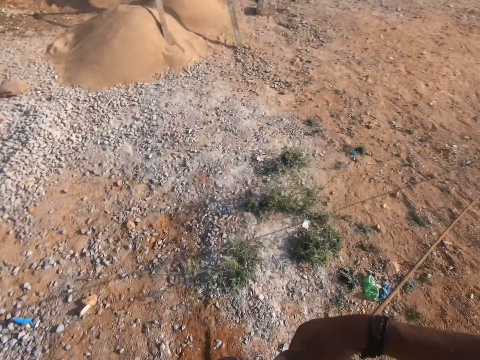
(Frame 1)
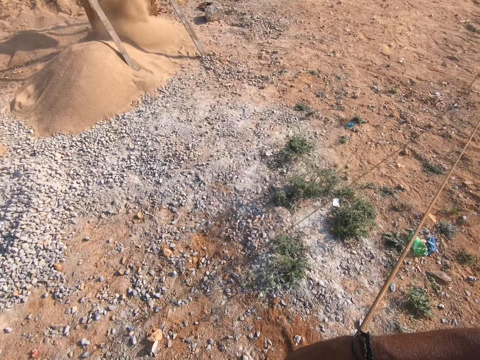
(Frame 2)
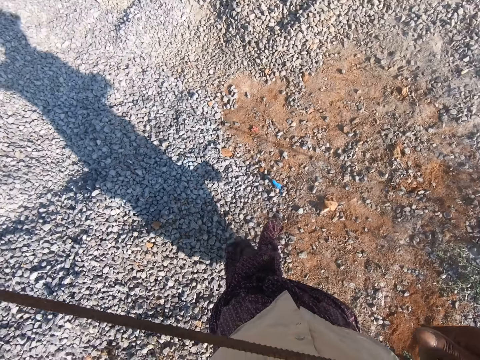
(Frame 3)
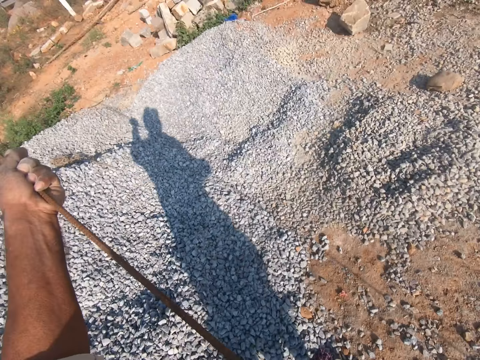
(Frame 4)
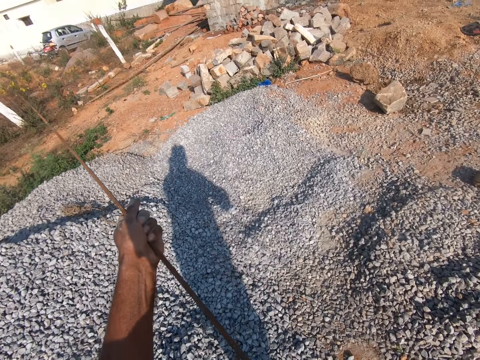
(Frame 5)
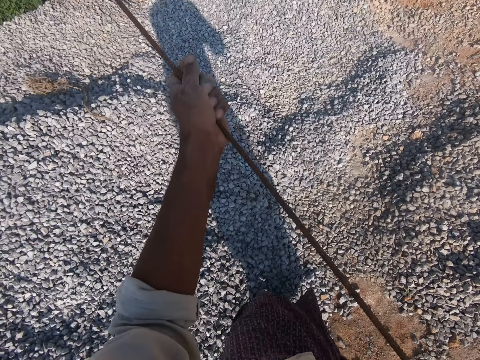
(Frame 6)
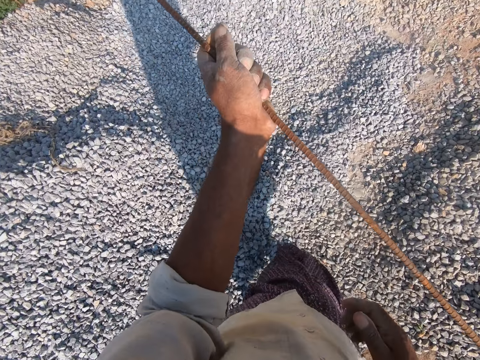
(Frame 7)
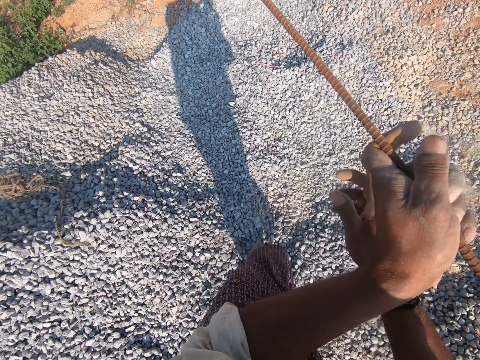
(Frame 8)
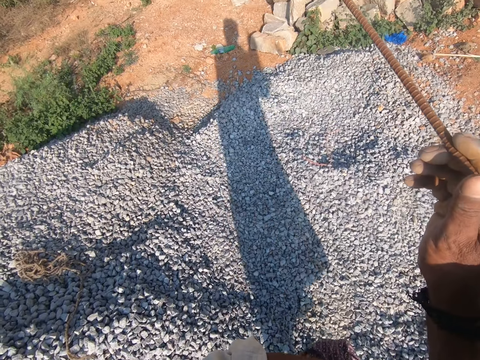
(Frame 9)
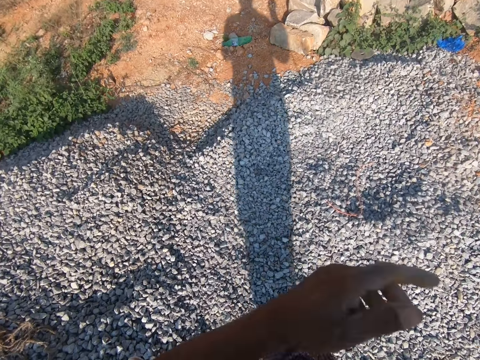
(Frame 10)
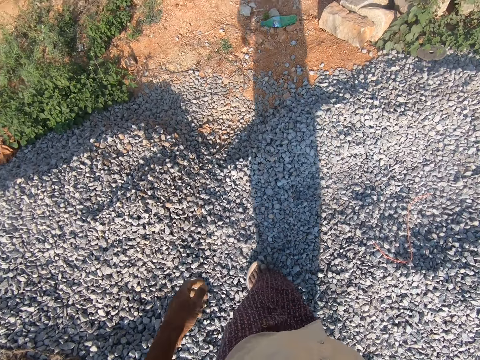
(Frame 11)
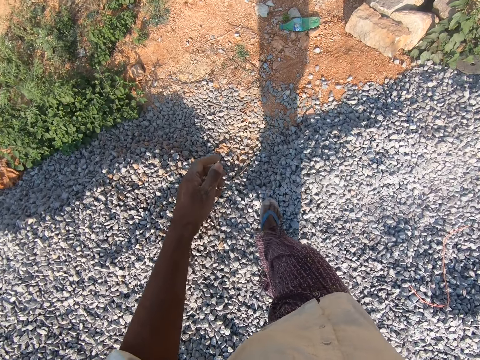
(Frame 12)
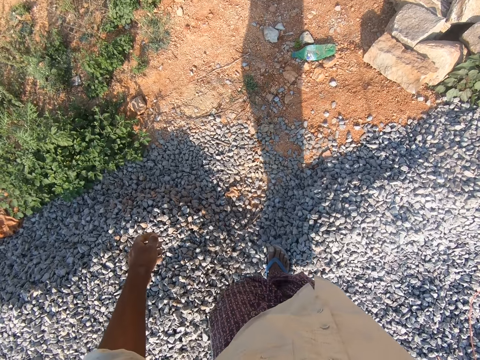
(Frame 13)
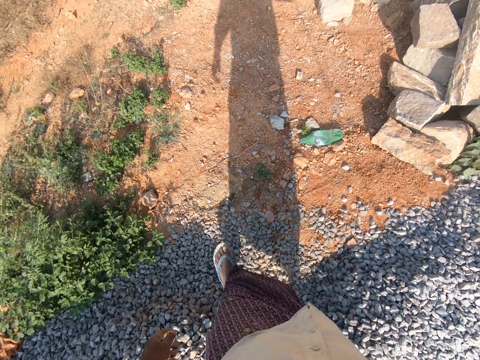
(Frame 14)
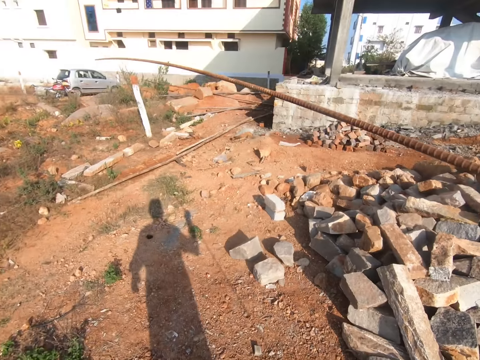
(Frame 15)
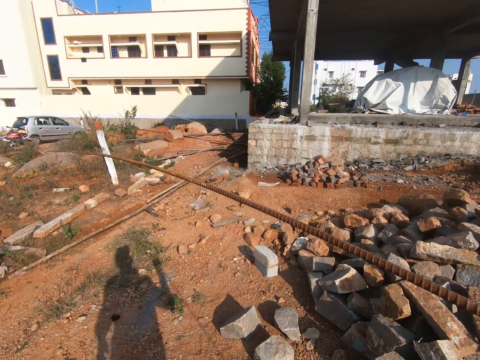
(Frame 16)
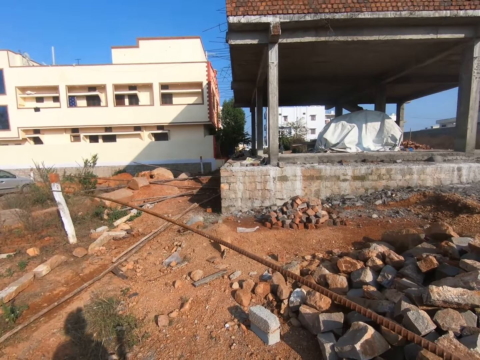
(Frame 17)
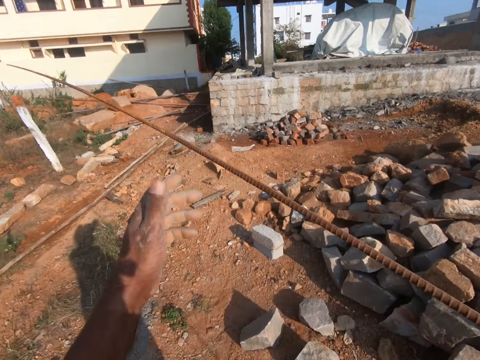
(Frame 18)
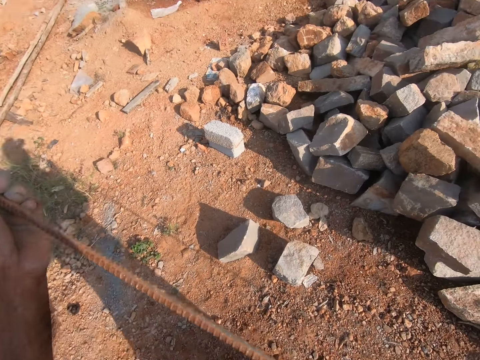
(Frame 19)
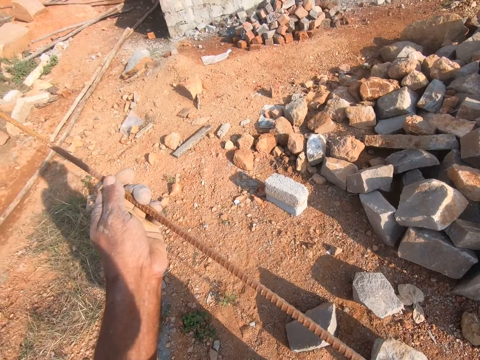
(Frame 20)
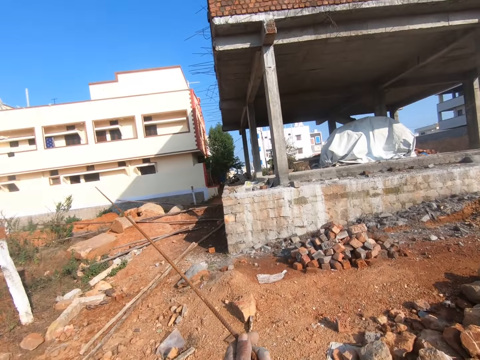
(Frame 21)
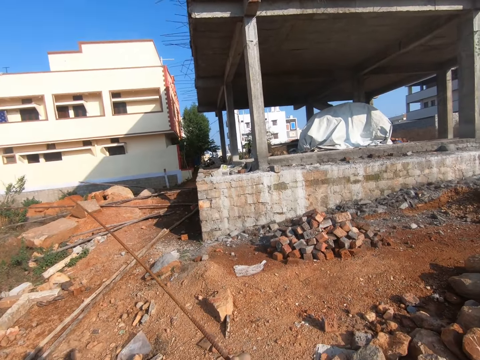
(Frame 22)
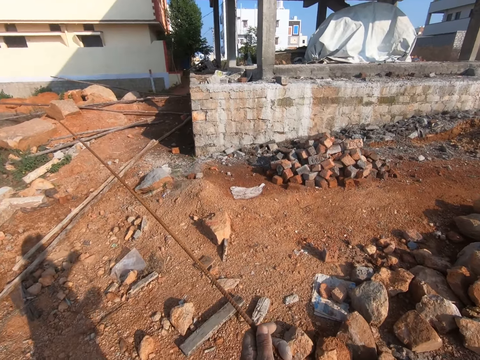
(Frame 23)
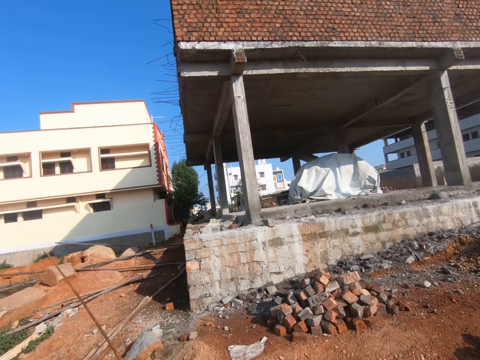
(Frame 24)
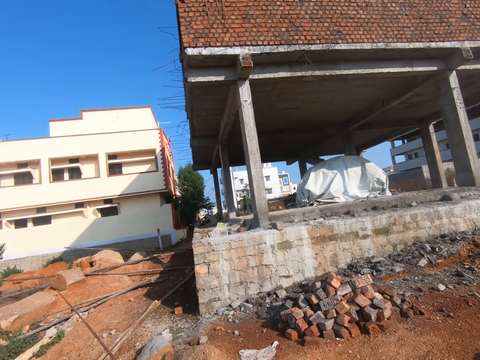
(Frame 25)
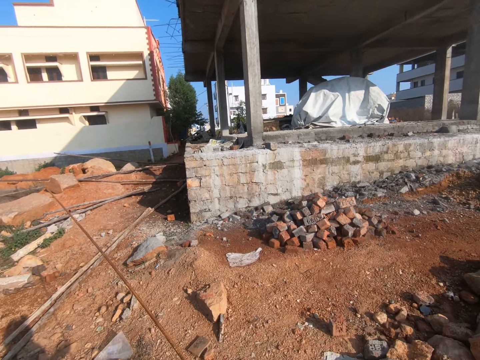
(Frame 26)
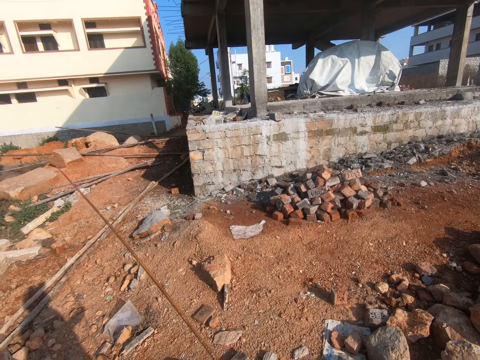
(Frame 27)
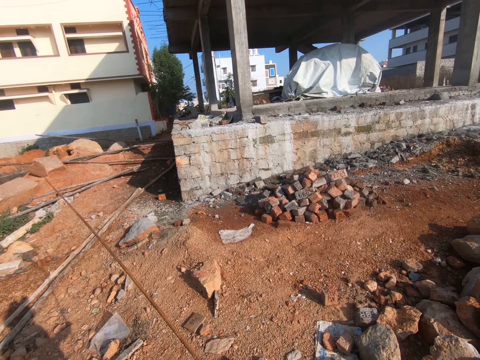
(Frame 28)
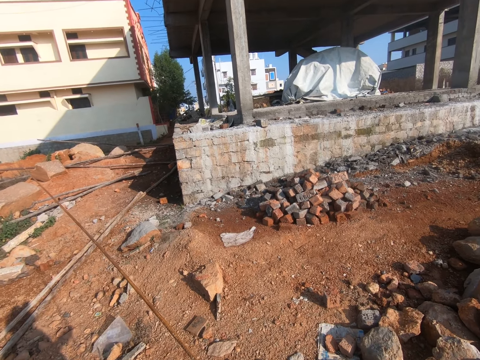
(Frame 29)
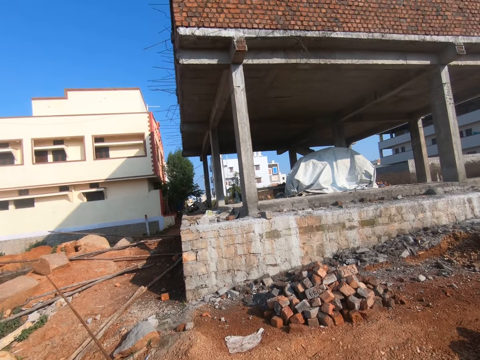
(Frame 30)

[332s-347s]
The camera wearer holds the metal with one hand. They look at the building. They hold the metal with both hands. They stare at a person. They talk to the person.

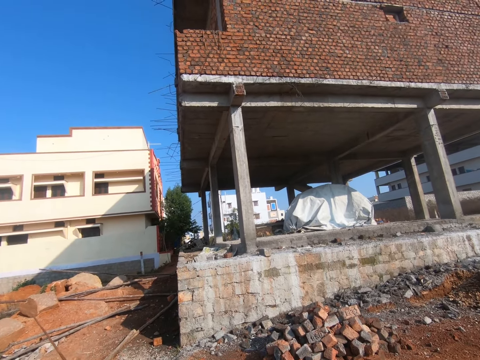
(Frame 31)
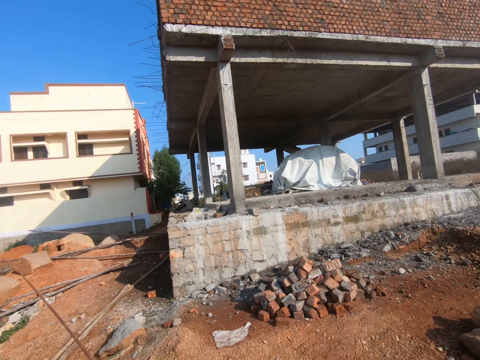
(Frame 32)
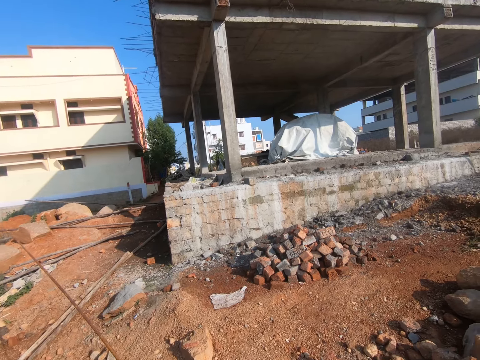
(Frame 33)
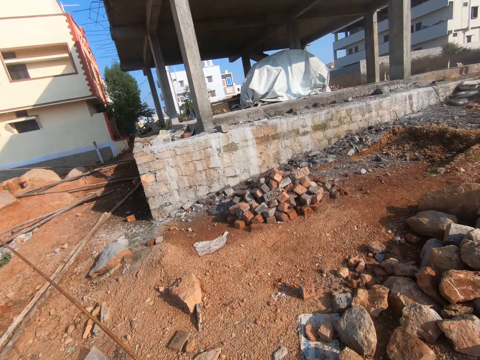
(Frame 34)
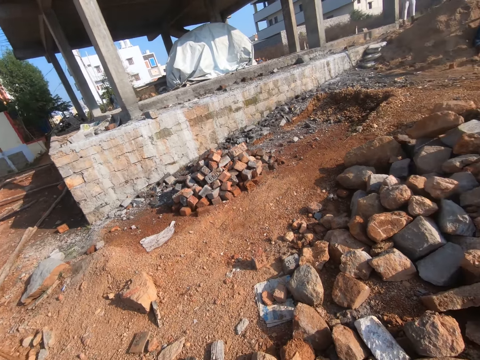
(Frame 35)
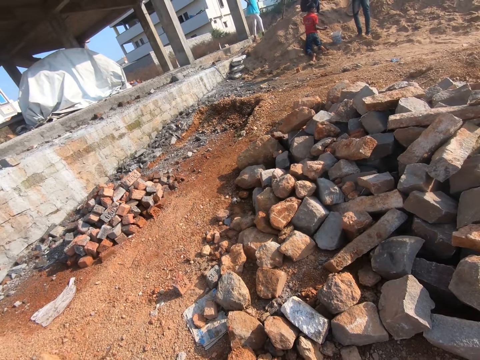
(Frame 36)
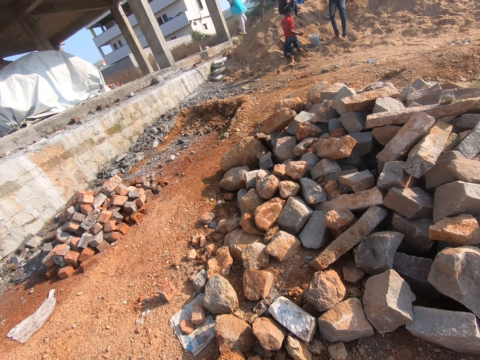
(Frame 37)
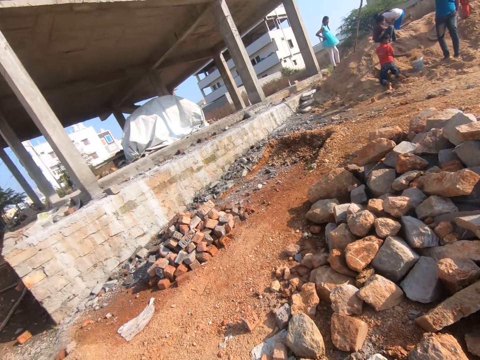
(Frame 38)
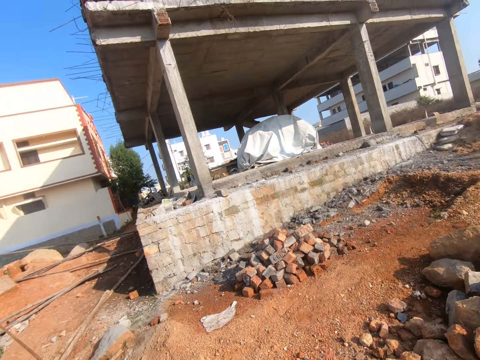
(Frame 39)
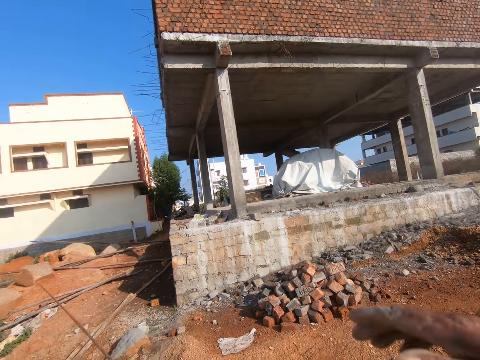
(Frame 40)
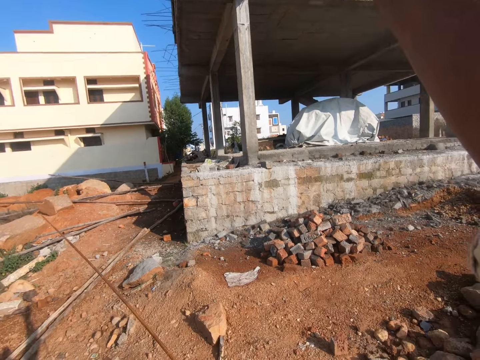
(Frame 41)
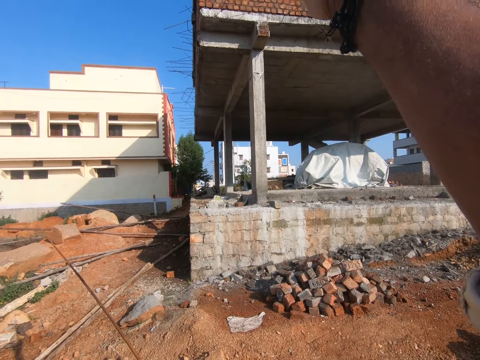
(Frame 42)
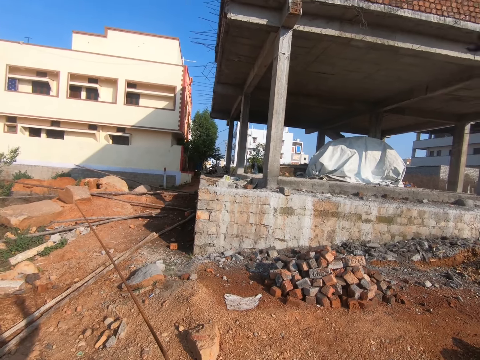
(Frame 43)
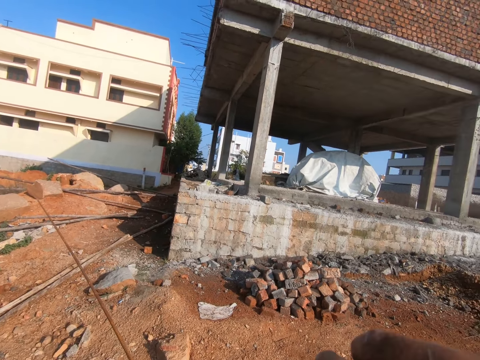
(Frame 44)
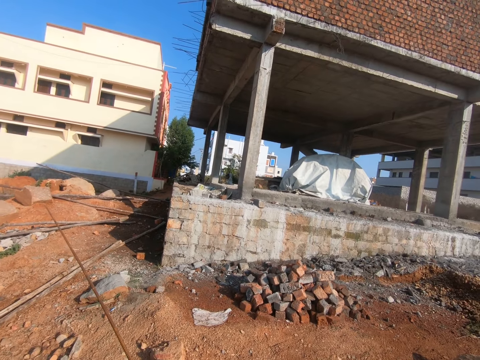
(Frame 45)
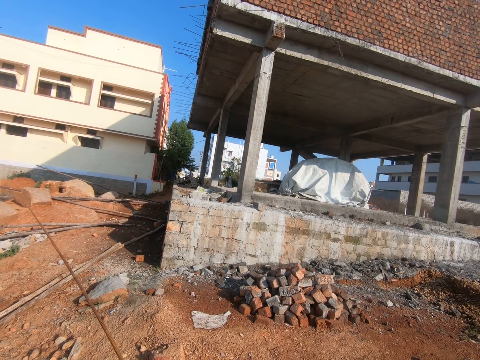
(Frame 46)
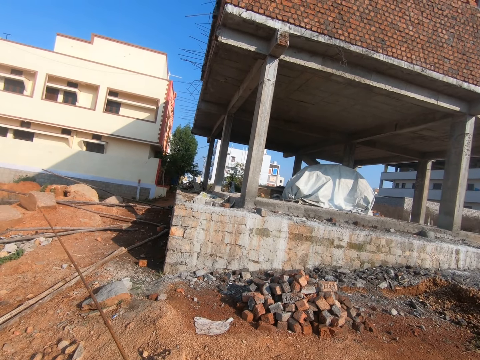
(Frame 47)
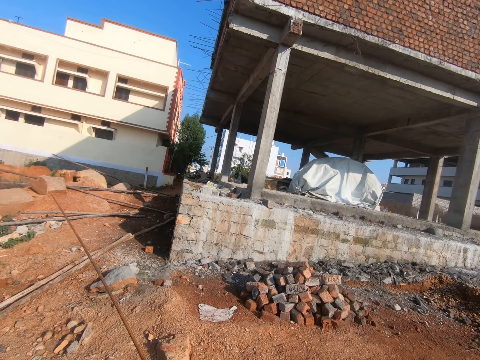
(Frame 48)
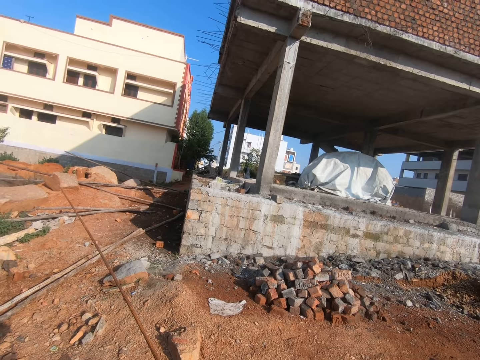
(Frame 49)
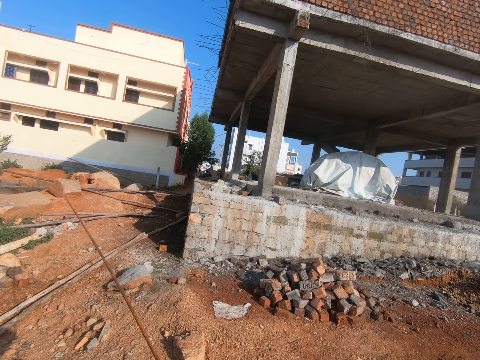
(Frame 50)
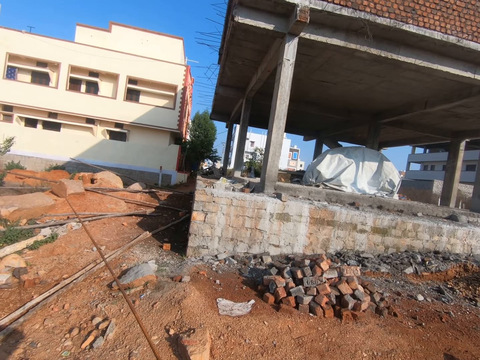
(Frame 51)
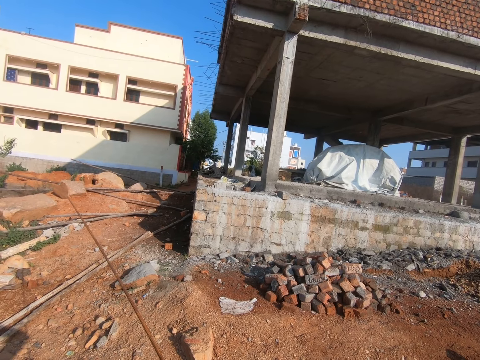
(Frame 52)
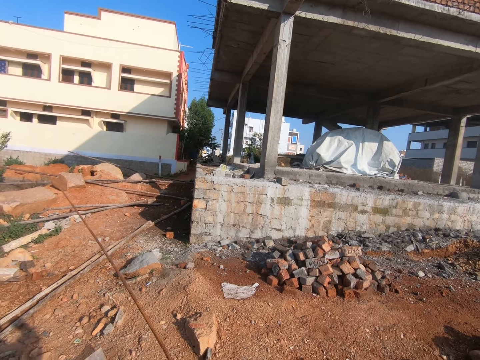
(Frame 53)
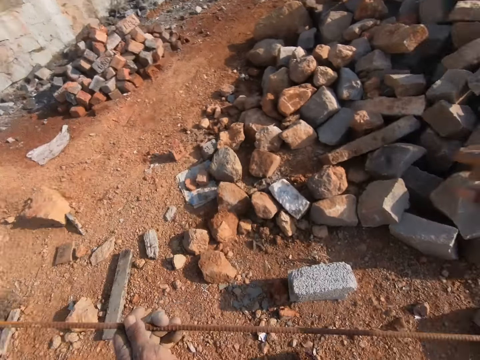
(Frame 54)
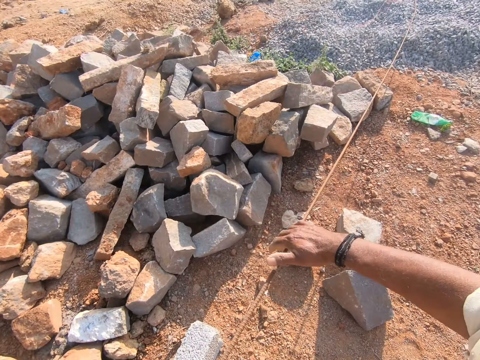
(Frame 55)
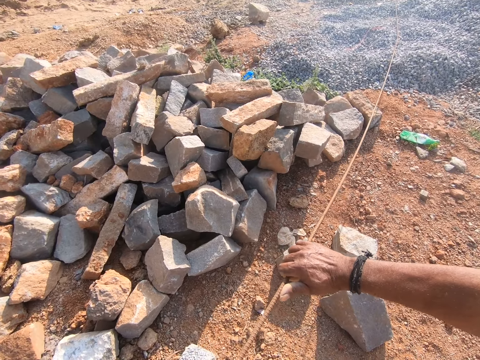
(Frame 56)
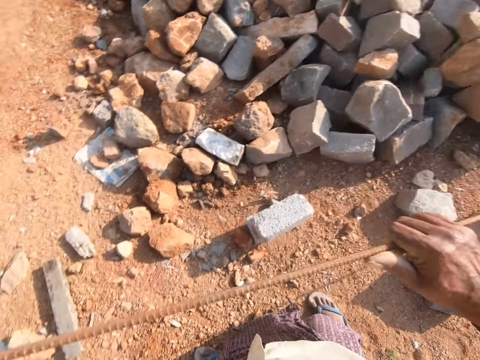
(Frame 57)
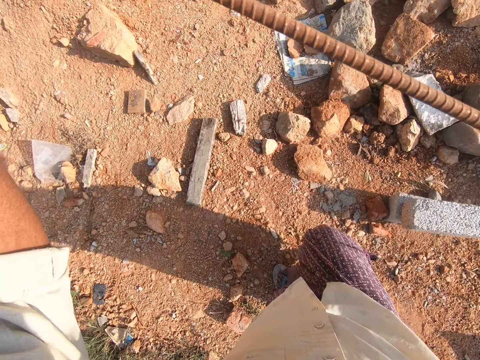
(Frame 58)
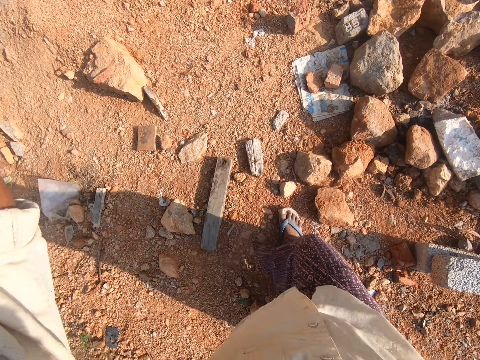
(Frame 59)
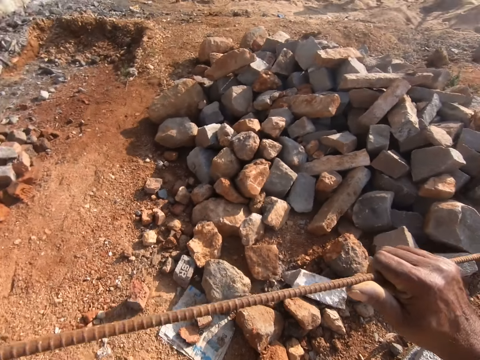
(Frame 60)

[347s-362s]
The camera wearer looks around the construction site. He lifts his hand. He moves his hand. He puts down his hand. He talks to a person. He looks around the construction site. He looks at the metal. He moves the steel rod on the ground. He pulls the metal.
